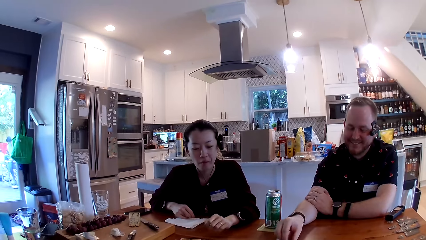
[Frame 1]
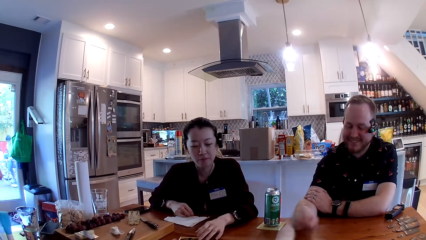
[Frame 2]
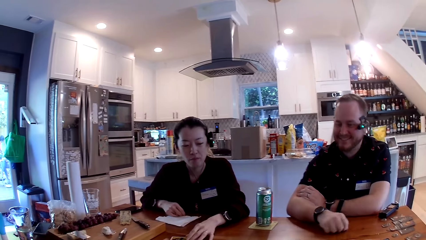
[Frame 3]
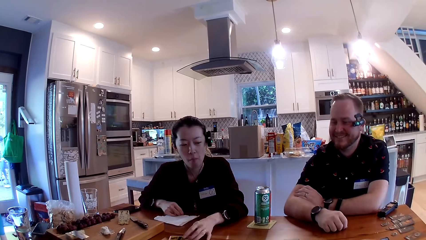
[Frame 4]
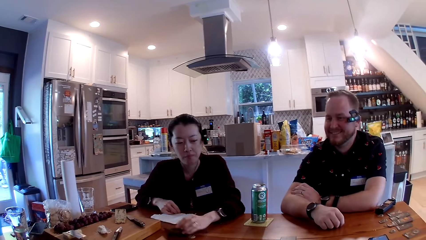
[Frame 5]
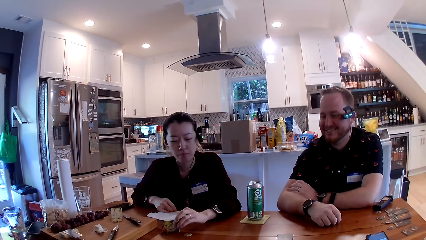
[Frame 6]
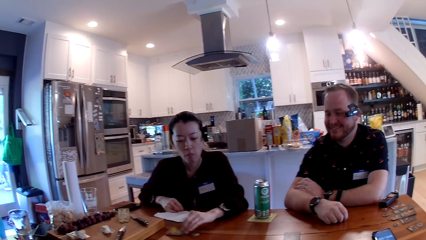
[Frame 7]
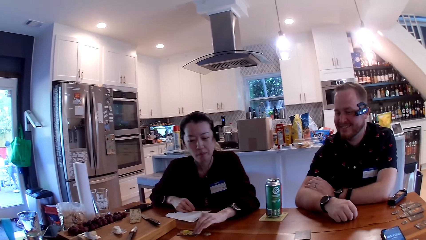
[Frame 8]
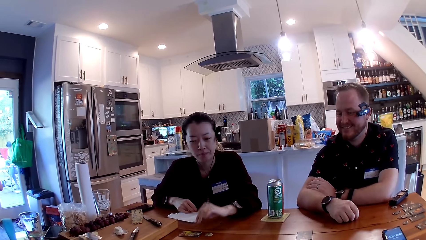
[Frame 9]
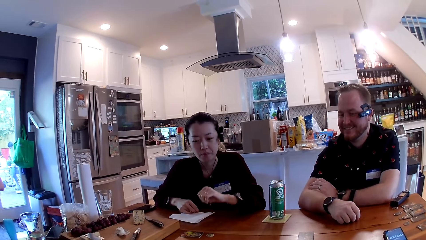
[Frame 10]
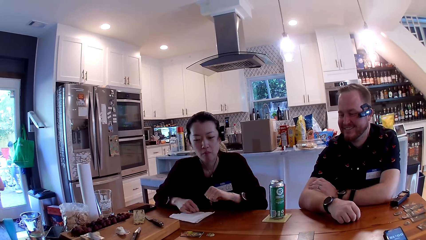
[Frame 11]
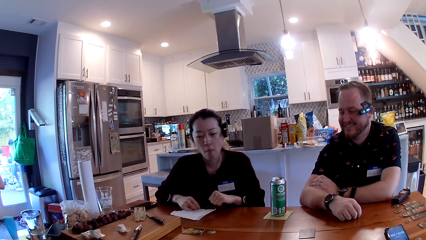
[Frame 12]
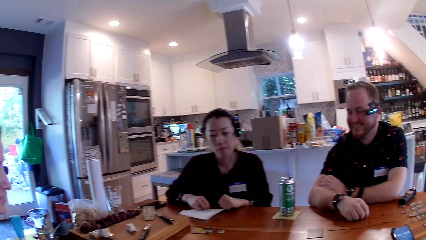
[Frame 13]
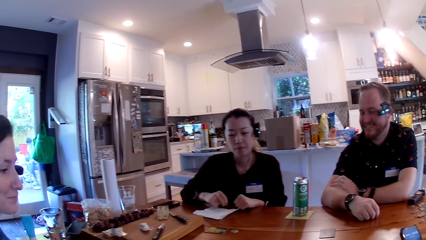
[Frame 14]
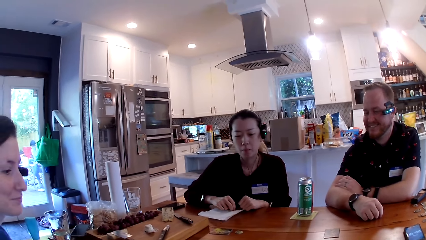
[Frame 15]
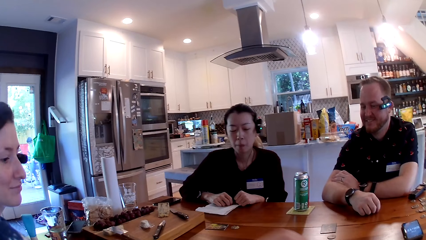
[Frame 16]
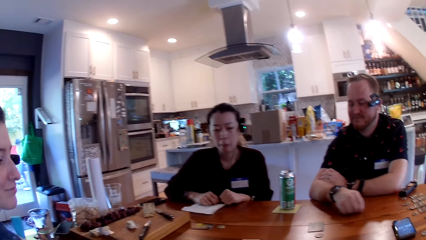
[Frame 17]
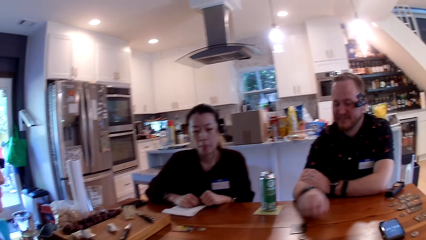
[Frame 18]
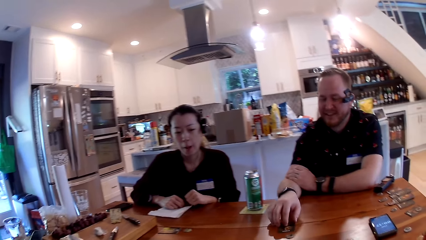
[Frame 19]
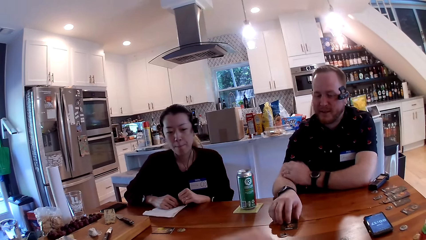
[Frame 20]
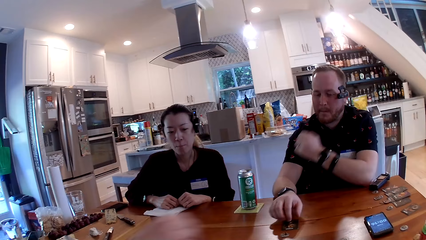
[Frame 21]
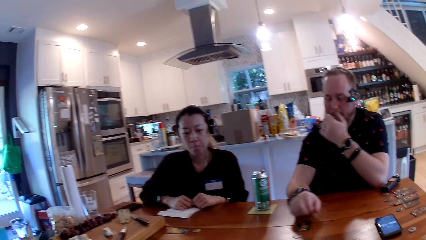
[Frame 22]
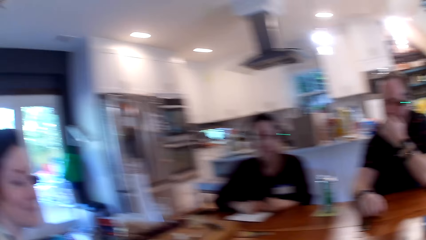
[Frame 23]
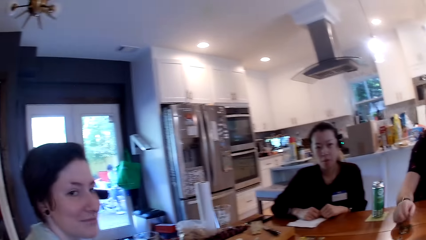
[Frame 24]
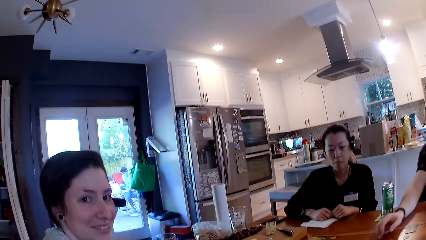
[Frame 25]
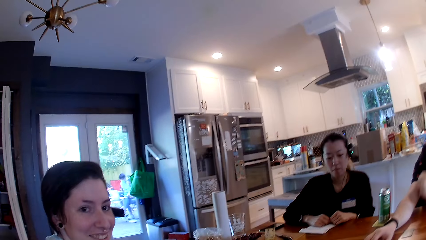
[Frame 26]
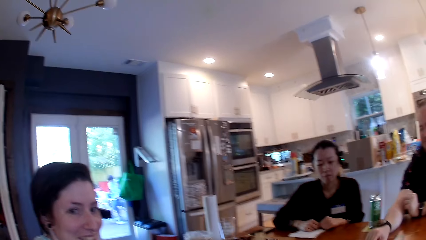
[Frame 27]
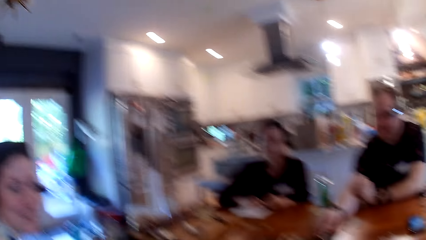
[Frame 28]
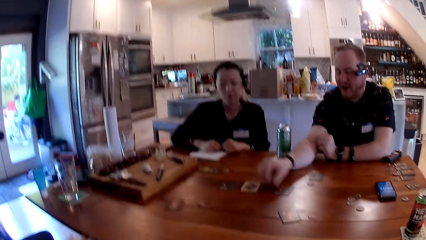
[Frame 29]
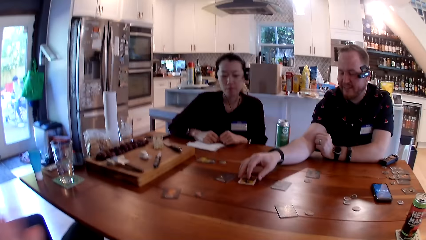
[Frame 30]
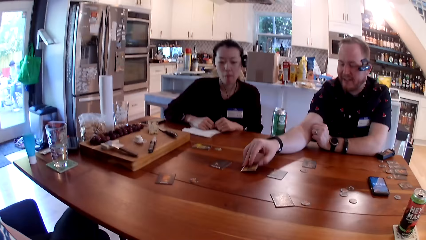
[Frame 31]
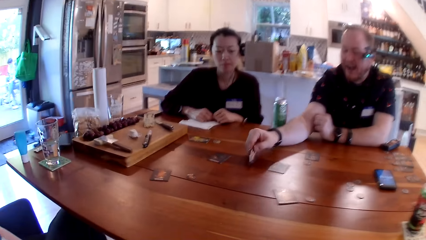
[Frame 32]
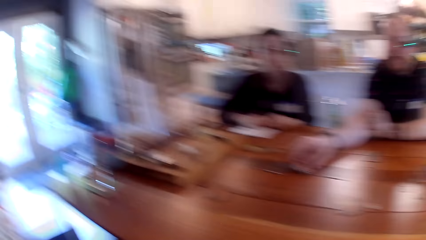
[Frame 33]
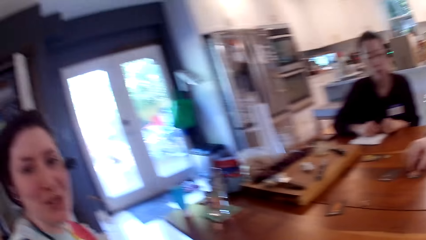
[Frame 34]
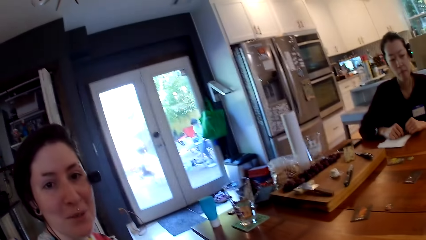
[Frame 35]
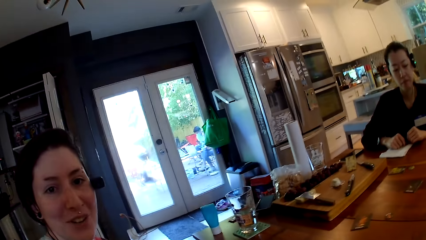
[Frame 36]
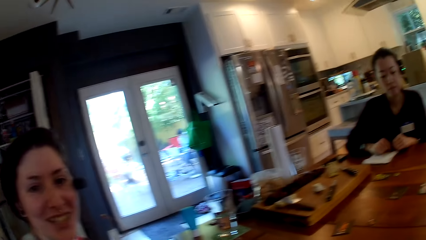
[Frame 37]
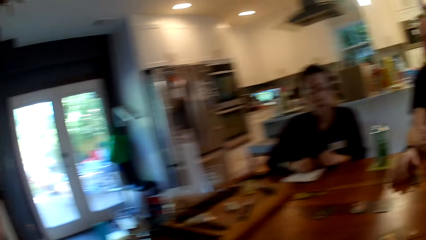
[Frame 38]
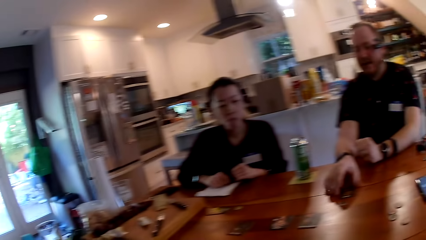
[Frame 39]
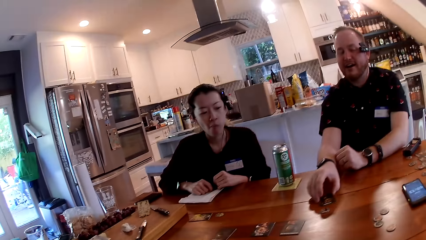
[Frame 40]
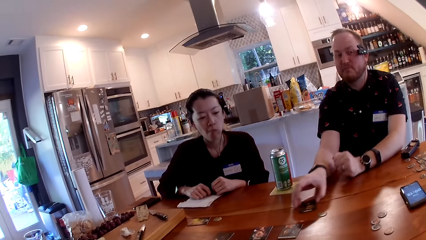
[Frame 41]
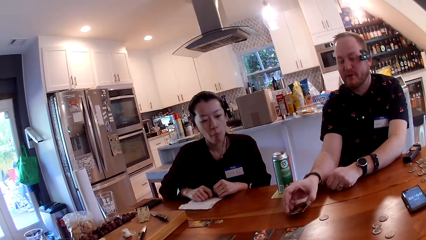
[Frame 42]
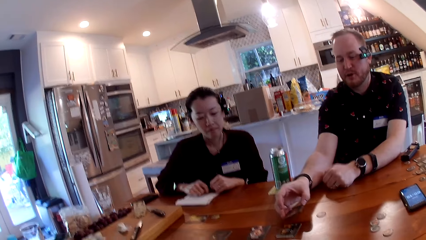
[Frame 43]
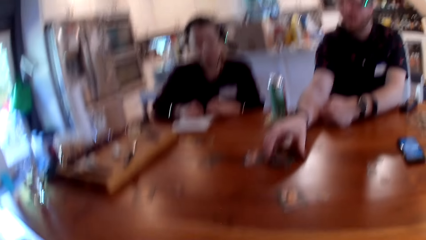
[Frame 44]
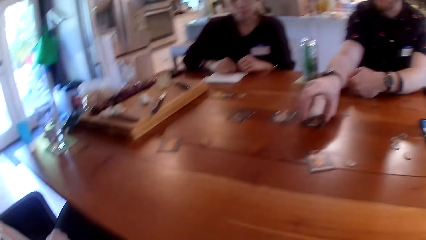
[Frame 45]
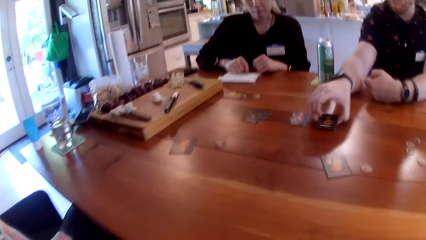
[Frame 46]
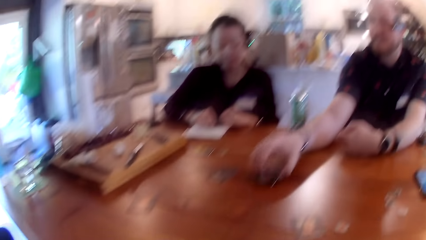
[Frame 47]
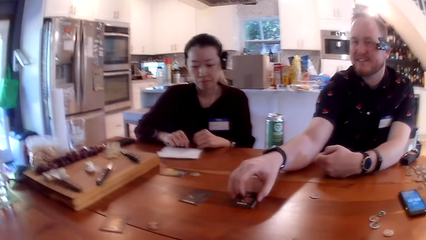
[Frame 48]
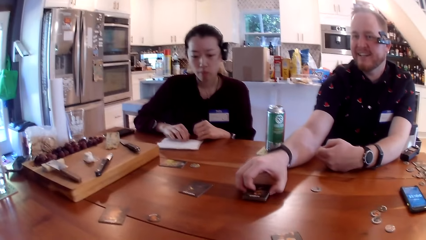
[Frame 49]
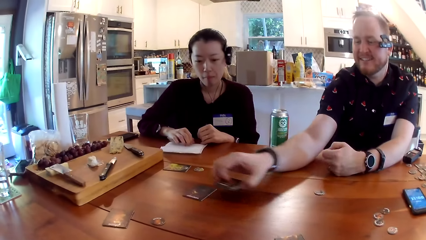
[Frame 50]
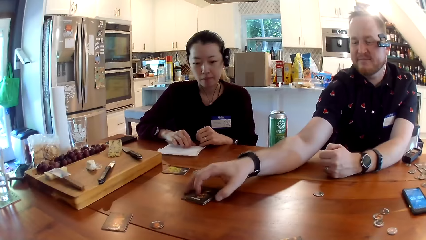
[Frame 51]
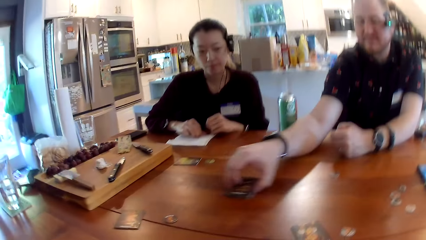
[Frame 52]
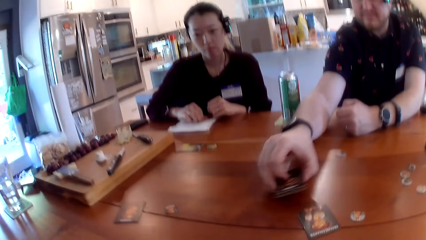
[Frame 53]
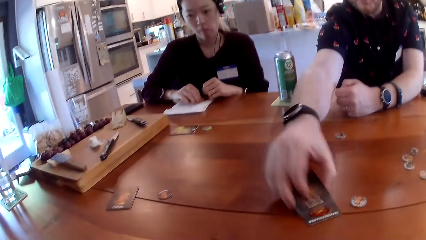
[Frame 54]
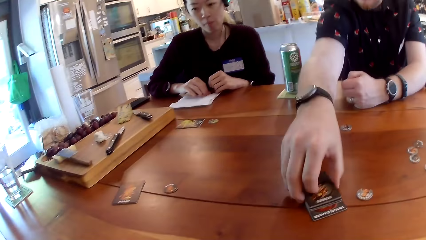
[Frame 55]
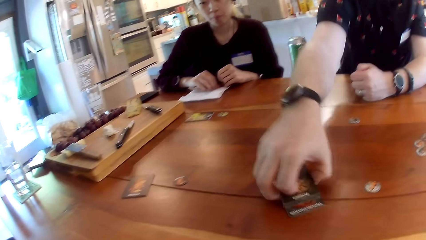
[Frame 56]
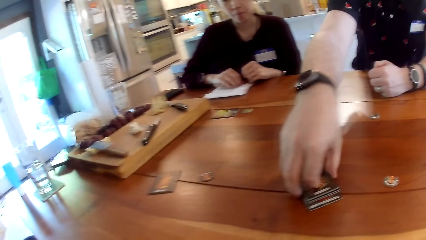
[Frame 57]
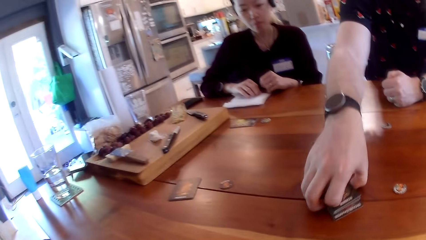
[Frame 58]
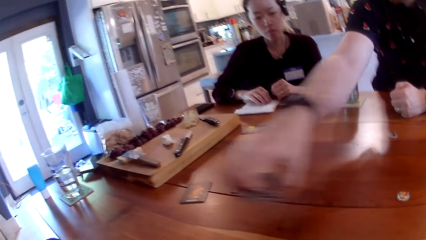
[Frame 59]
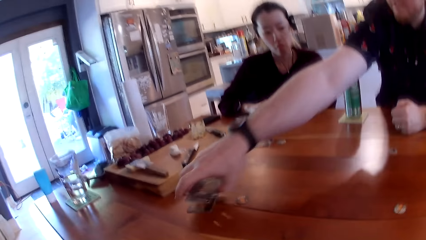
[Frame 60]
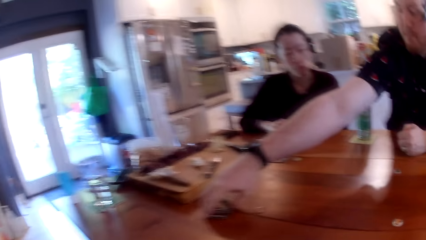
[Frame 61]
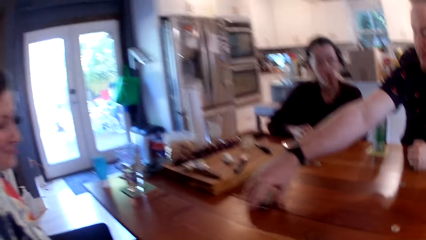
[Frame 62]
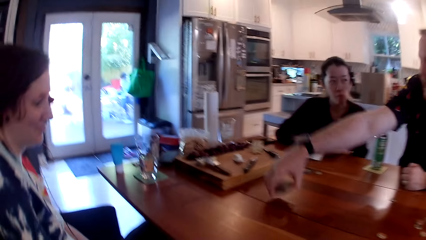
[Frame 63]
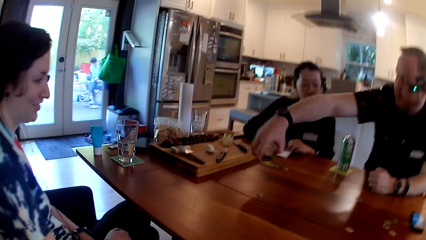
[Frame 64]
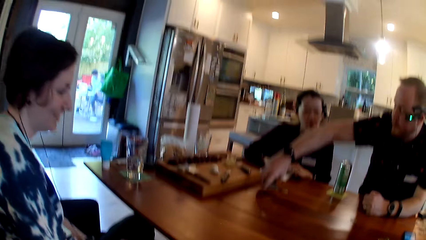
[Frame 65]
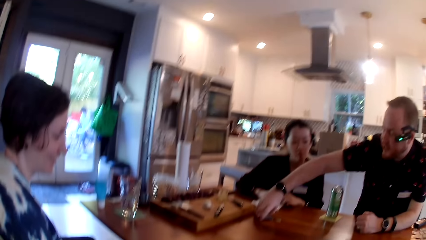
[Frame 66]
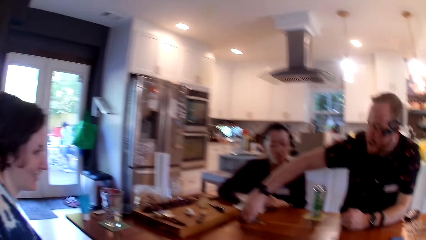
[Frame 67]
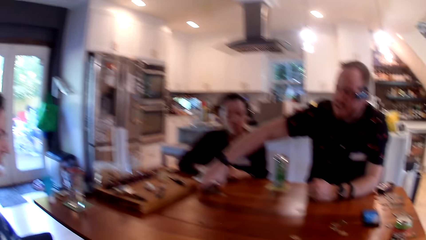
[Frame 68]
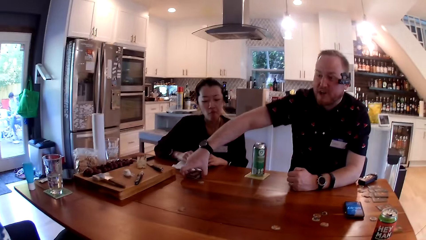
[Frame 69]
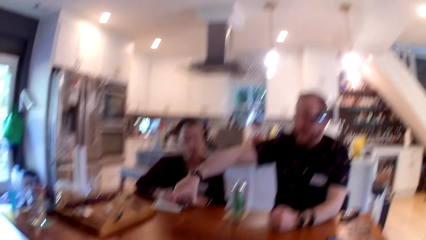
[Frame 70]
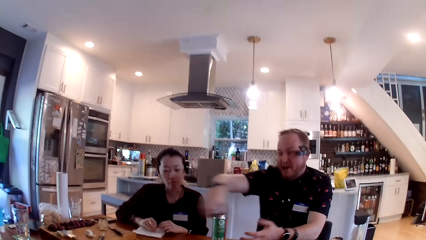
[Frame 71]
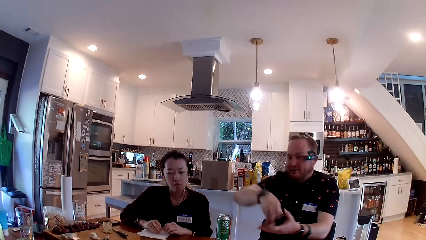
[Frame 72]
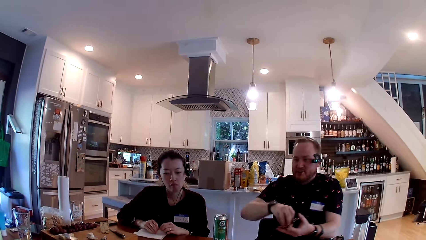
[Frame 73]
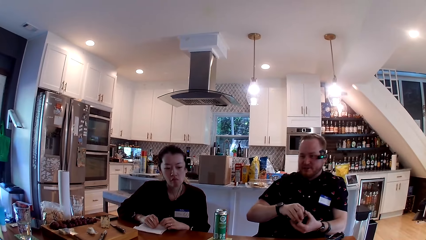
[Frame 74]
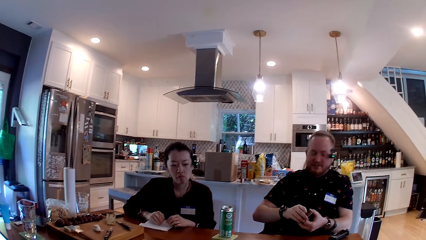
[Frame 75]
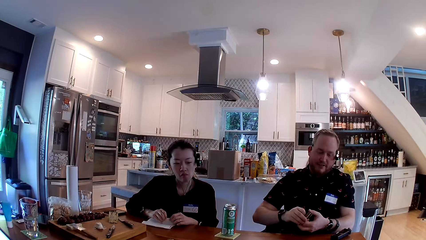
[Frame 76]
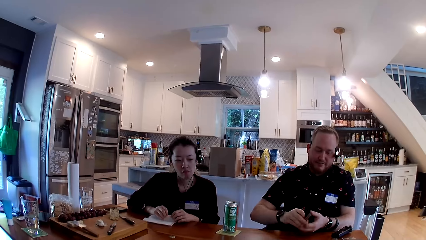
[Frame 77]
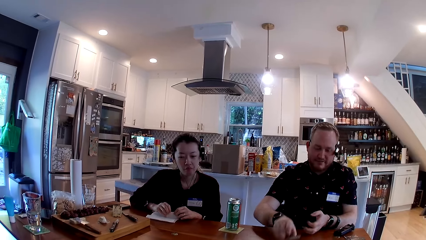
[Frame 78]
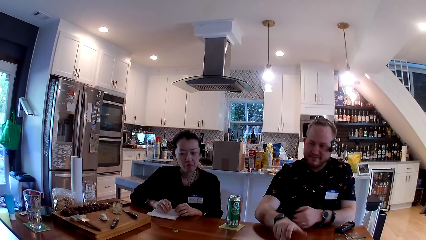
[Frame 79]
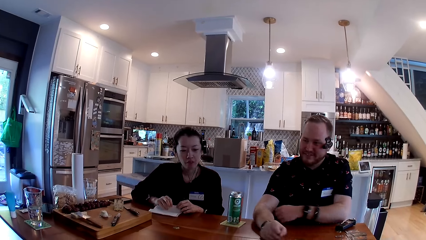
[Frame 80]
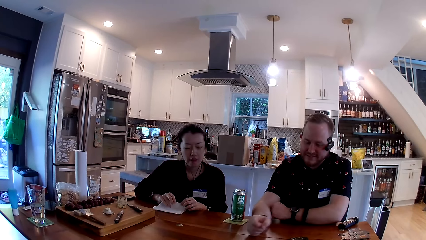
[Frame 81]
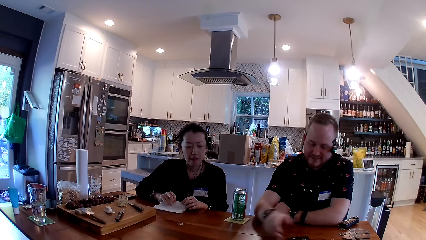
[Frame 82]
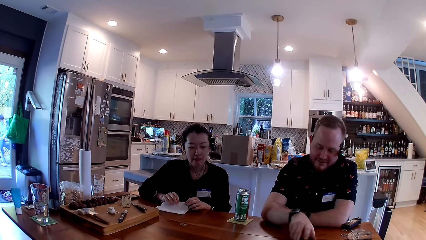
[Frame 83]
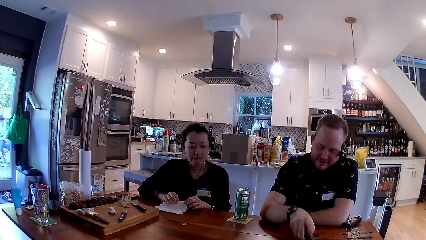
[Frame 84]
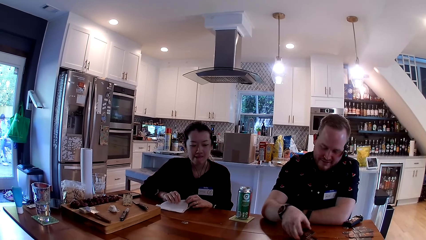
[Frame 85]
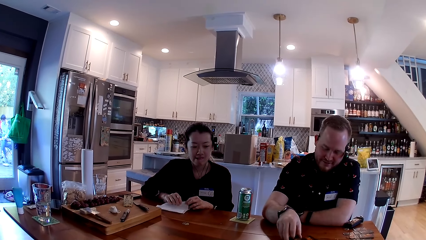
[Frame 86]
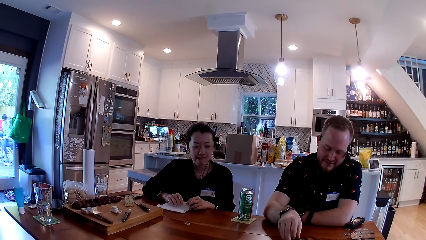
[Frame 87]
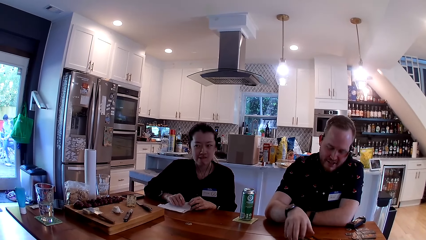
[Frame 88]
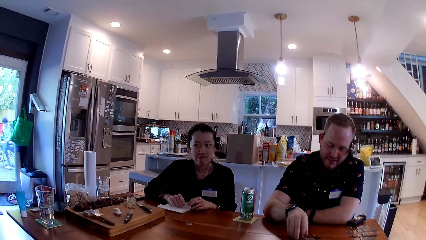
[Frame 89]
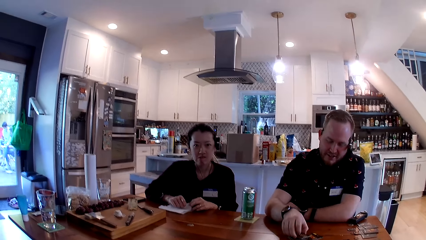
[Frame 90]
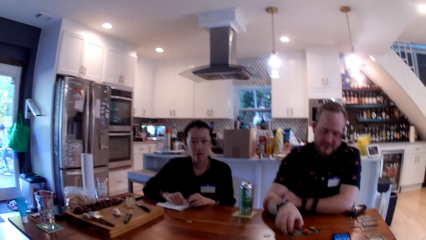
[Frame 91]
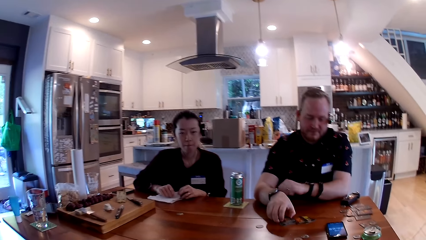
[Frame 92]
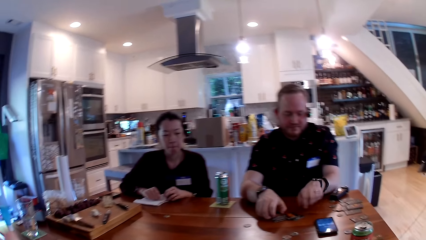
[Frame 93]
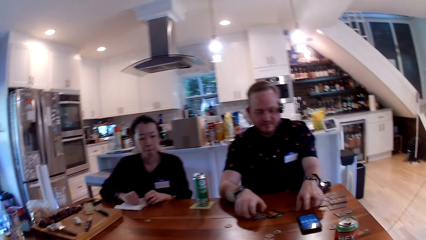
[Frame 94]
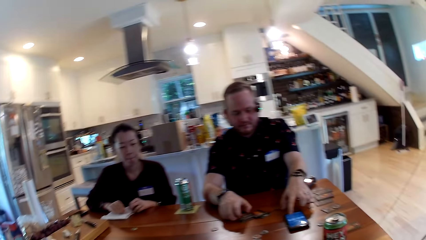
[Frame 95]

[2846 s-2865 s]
The woman opens a card on the table with her left hand. The man gathers all the cards together with his right hand. The man drops the cards on the table with his right hand.
